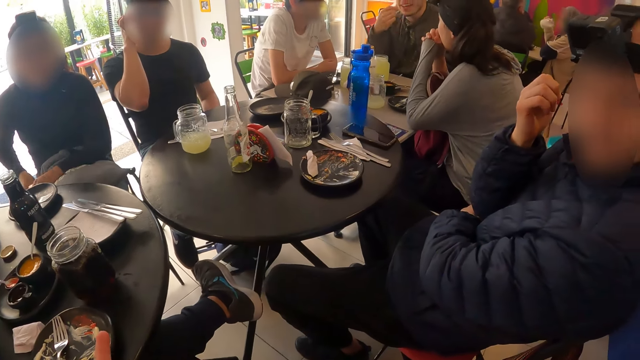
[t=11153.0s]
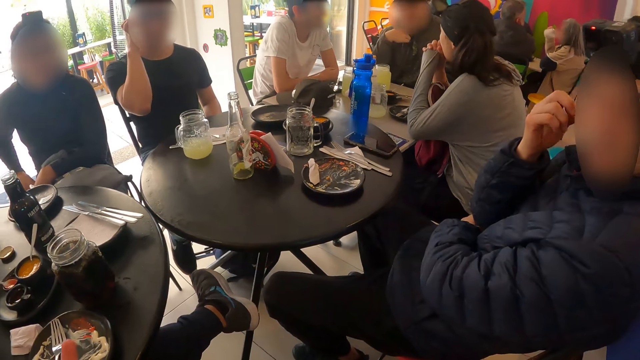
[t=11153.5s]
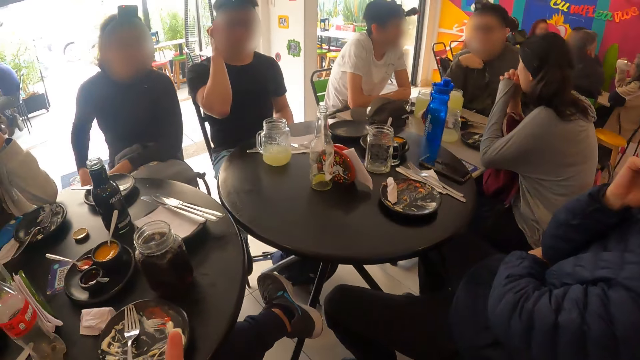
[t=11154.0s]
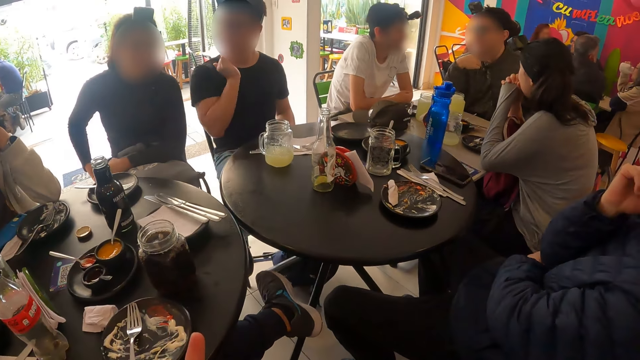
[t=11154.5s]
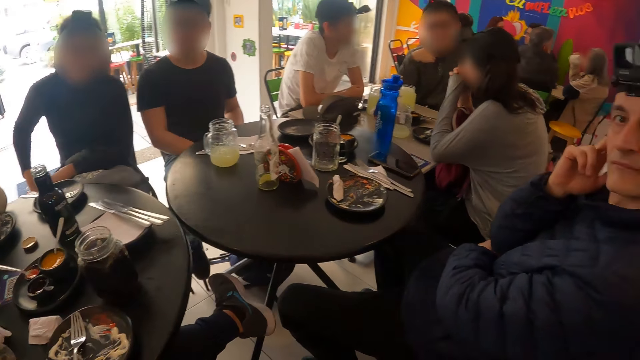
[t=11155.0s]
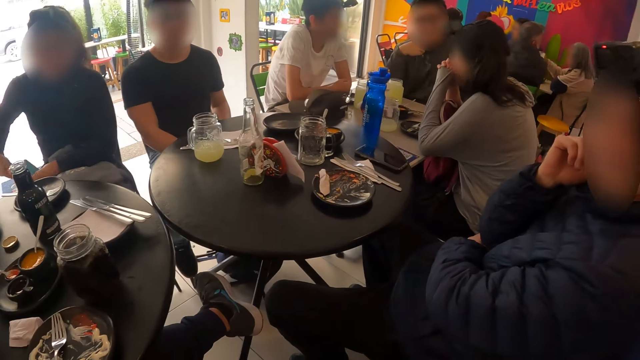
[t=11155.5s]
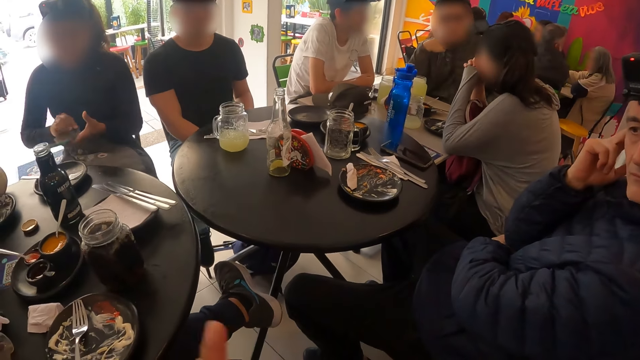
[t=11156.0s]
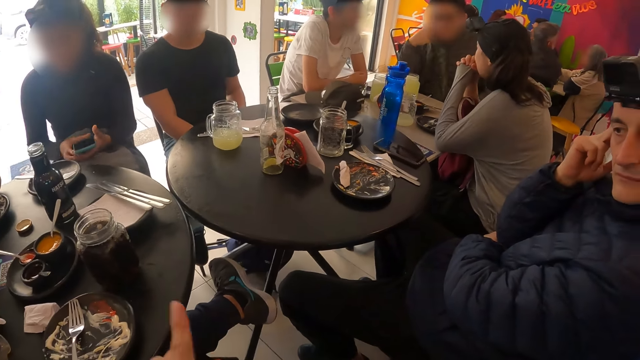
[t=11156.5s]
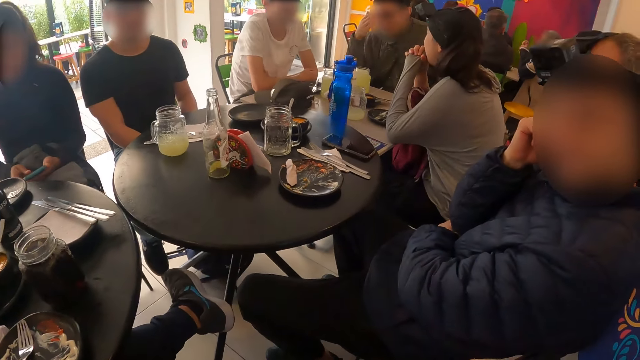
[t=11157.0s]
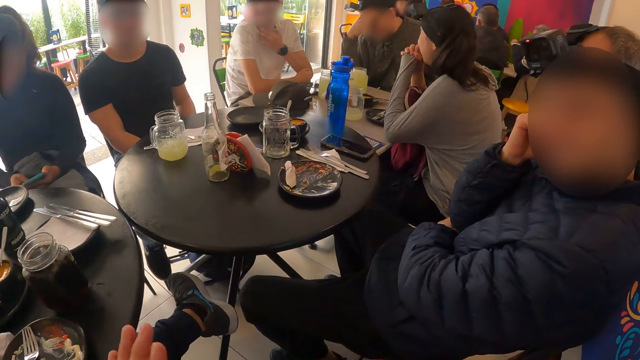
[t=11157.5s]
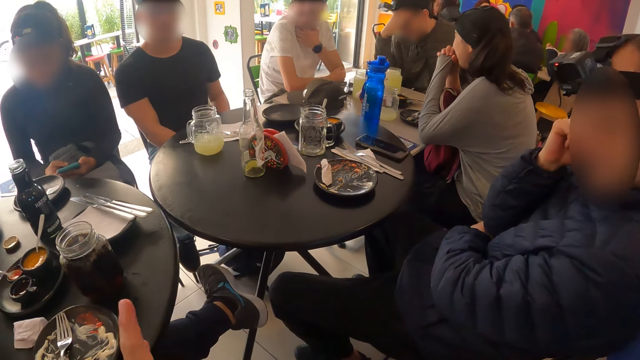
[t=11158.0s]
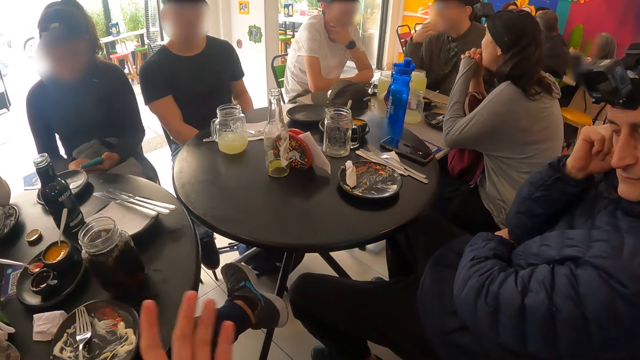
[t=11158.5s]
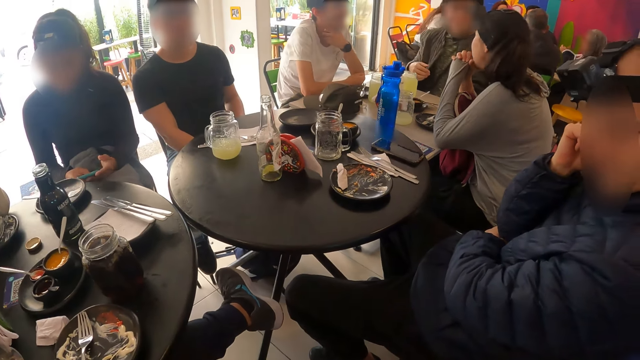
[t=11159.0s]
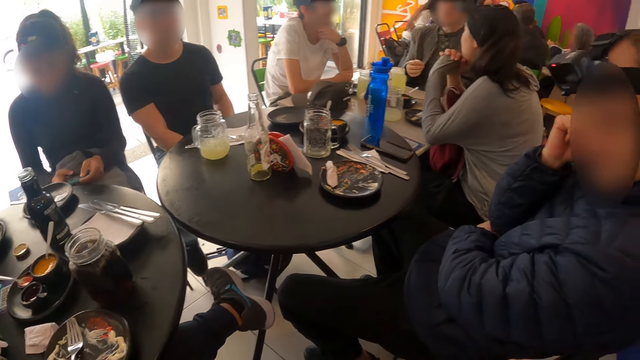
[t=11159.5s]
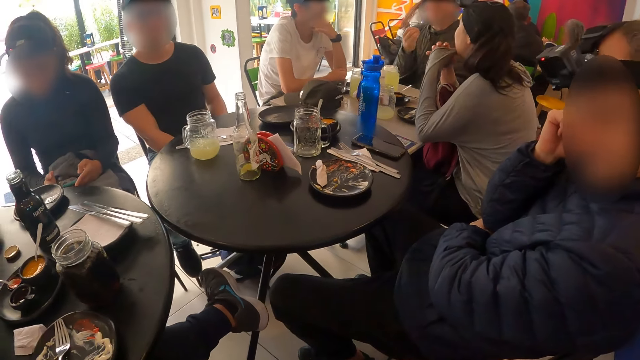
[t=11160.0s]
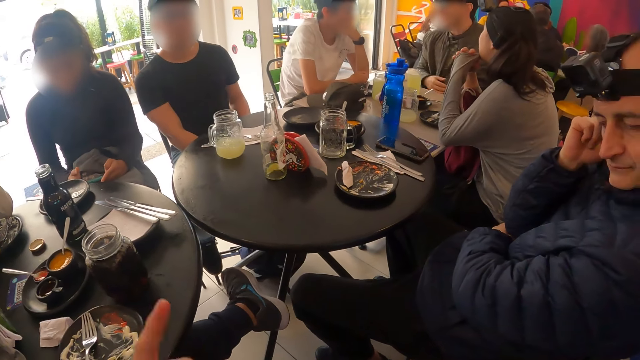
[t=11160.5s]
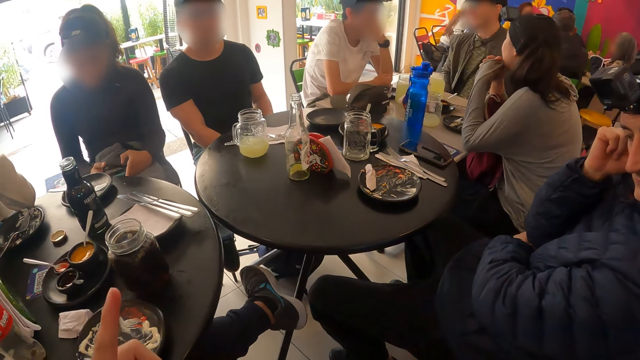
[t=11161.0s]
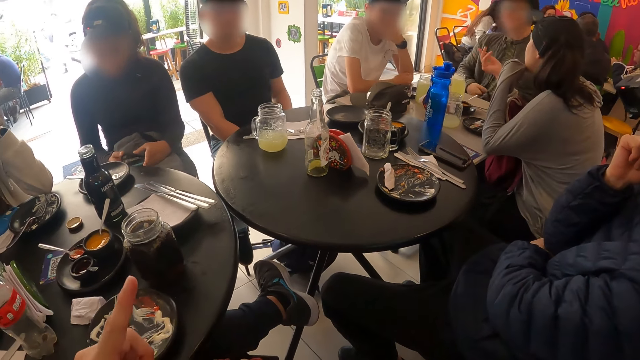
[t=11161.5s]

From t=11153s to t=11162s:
The camera wearer interacts with a man. The woman brings out a phone from her pocket with her right hand. The woman operates the phone in both hands.

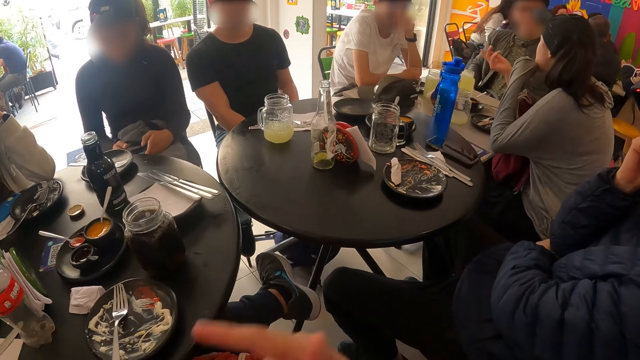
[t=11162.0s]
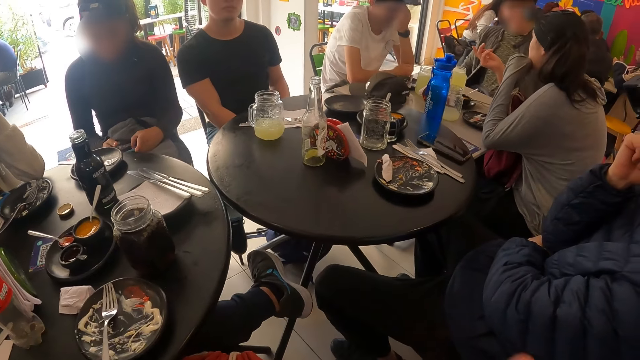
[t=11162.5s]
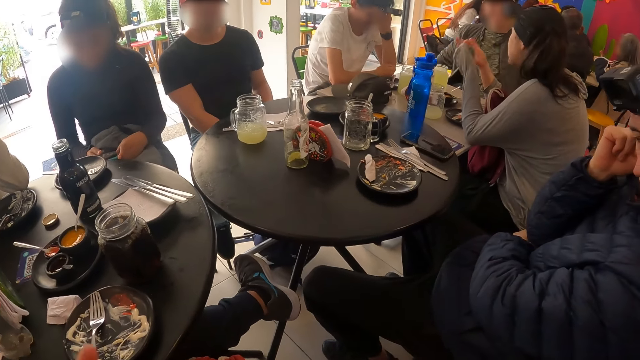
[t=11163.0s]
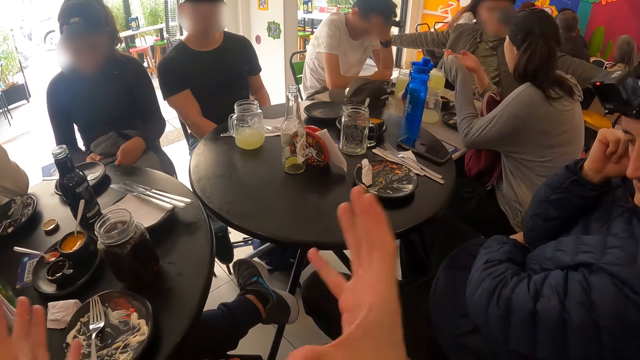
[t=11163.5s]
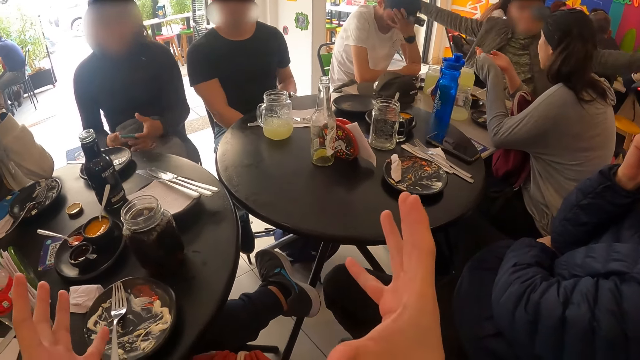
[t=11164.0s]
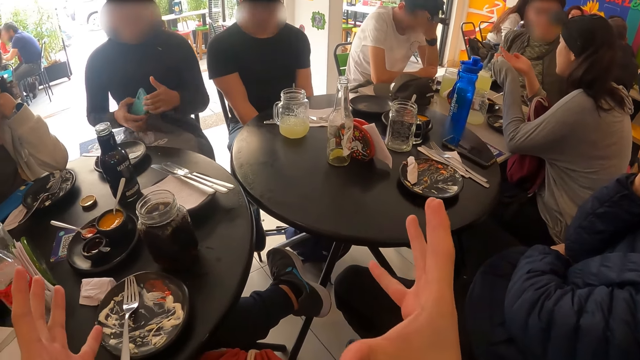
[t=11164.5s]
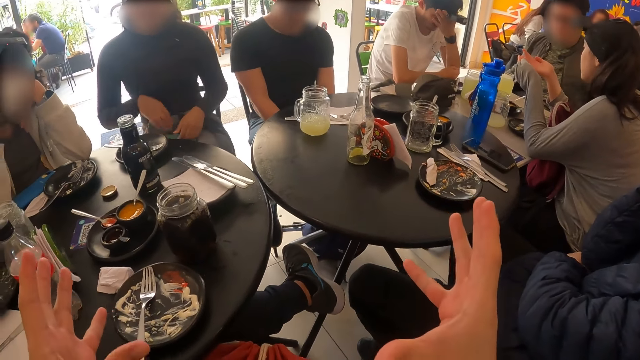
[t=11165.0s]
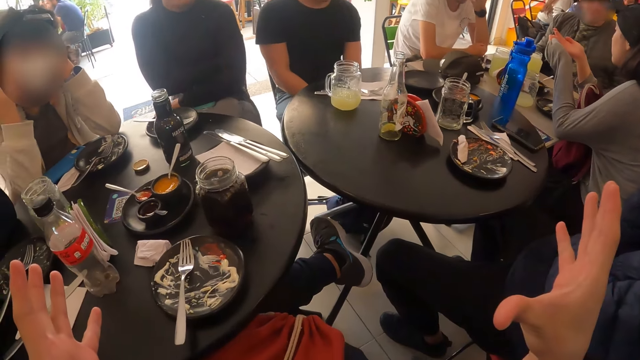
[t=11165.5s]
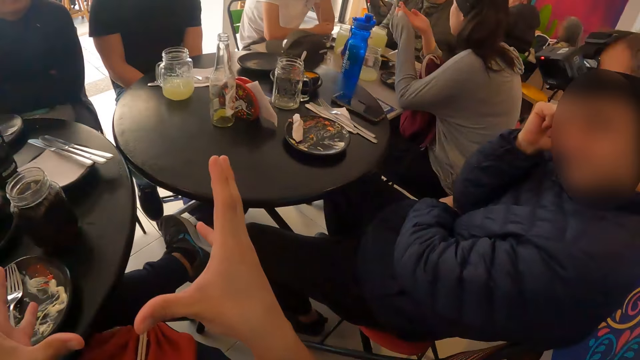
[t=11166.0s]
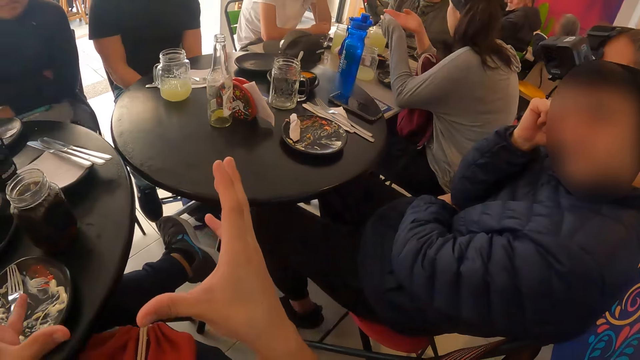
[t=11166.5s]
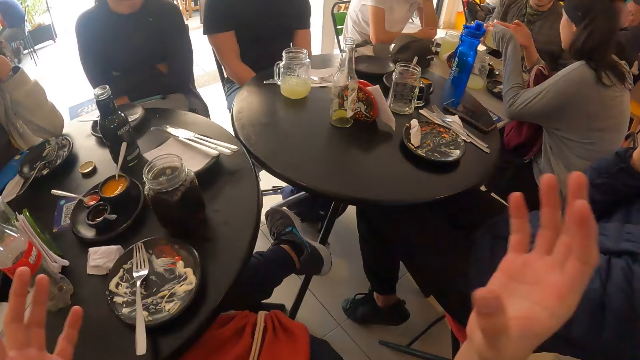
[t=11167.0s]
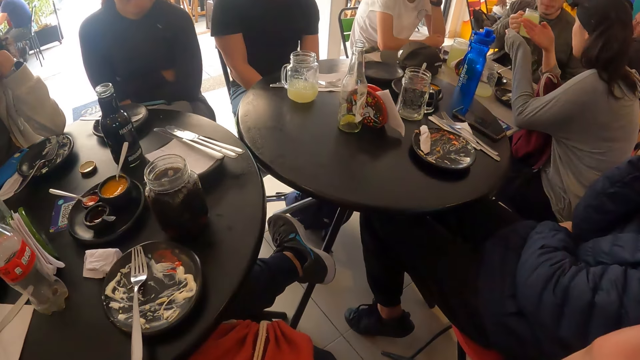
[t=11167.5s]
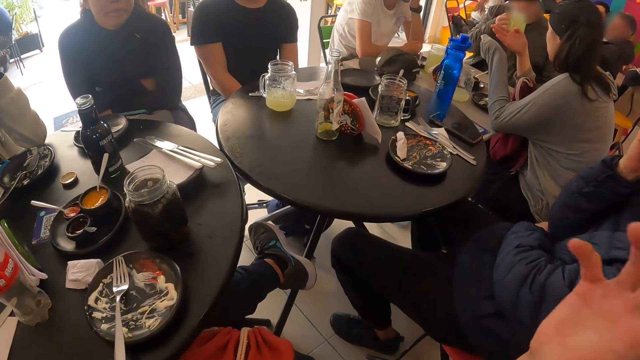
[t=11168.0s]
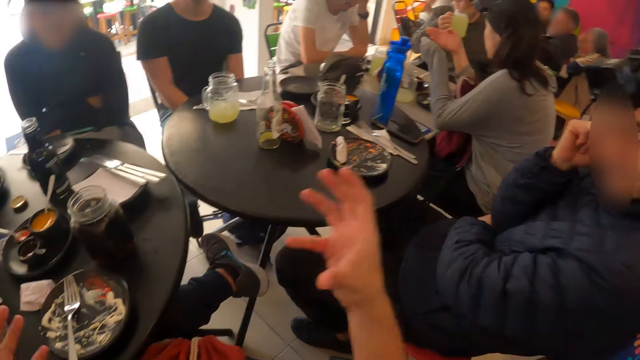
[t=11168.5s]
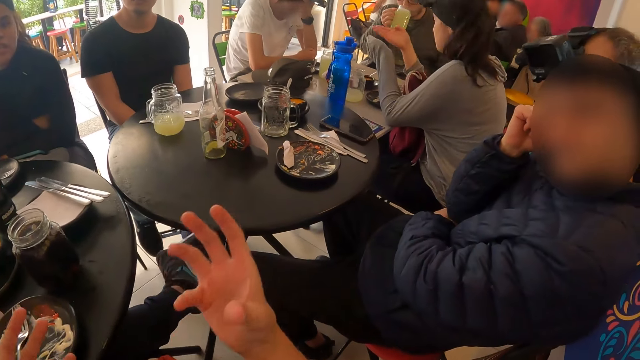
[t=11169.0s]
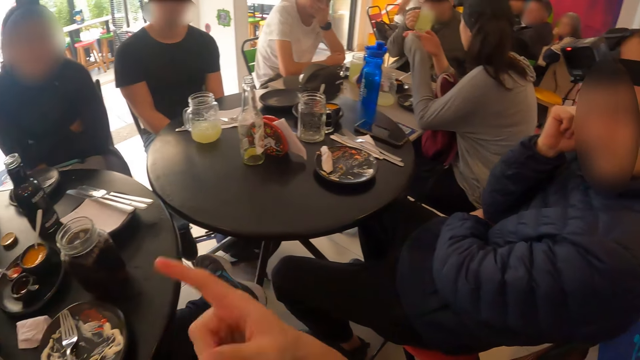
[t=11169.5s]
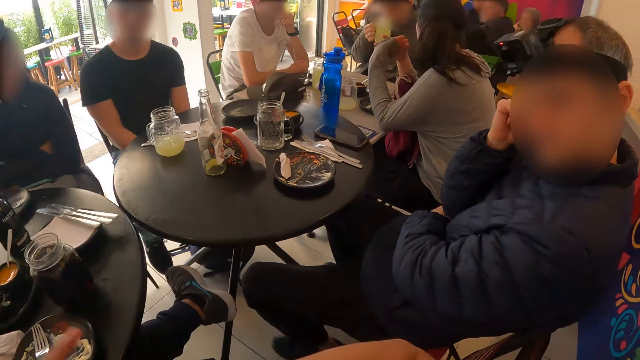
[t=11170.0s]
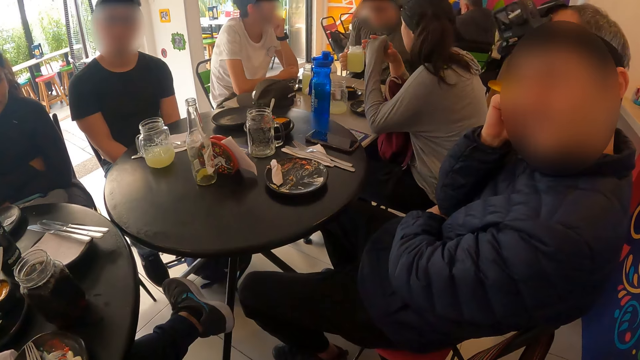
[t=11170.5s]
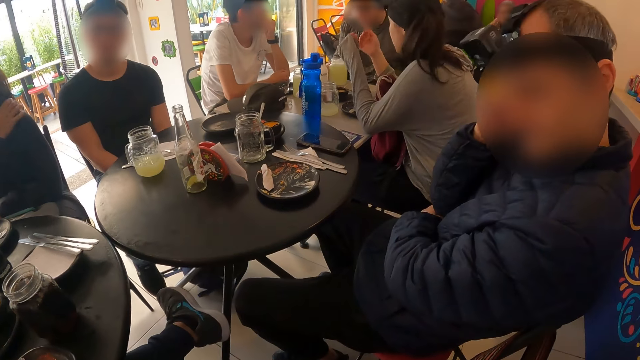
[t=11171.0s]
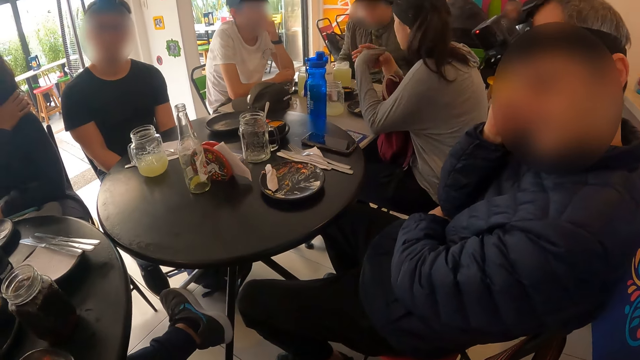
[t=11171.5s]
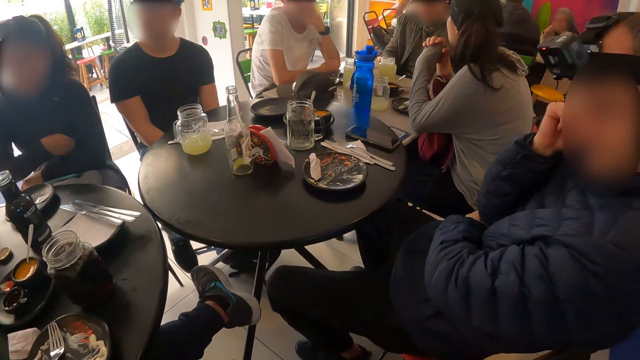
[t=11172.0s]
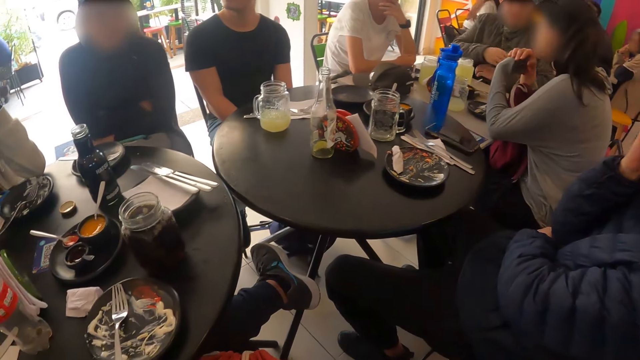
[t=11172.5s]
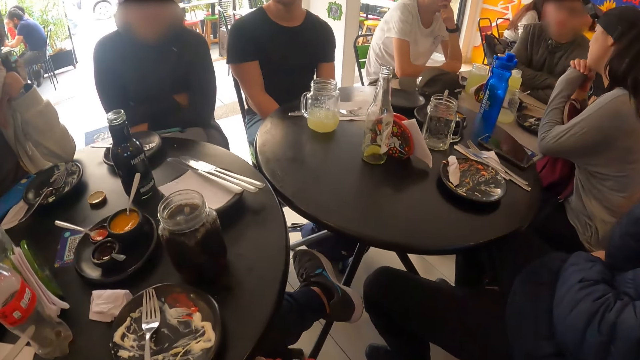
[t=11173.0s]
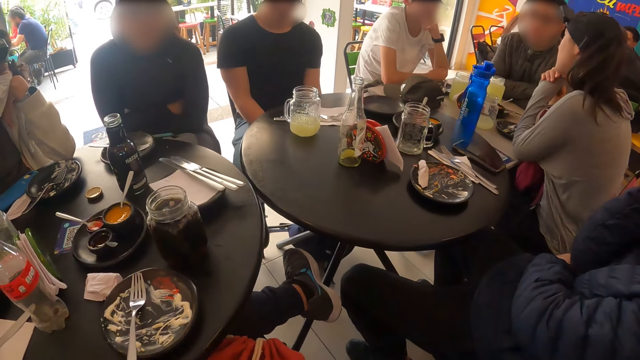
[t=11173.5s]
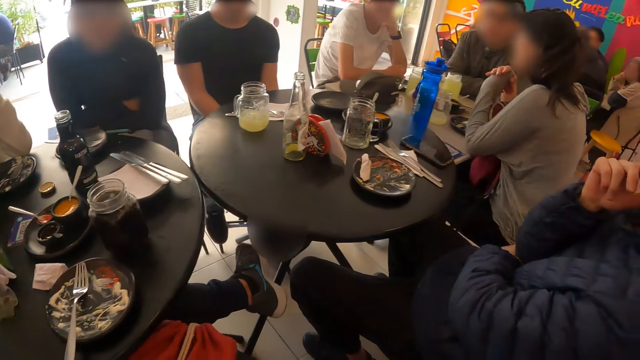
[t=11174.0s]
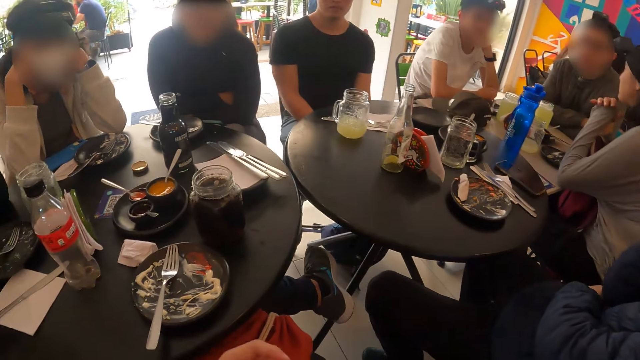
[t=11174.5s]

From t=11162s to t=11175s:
The woman puts the phone in both hands on a bag resting on laps. A man picks up a glass cup from the table with his right hand. The man drinks from the glass cup in his right hand. The man drops the glass cup in his right hand on the table.
